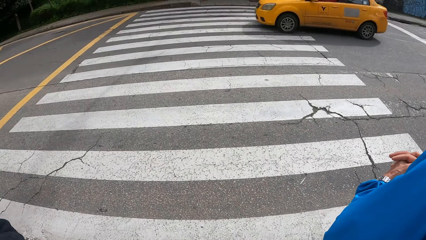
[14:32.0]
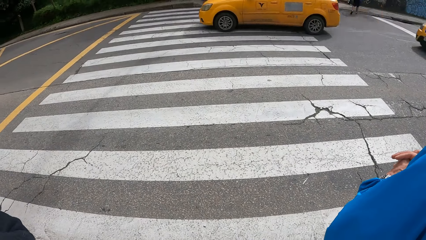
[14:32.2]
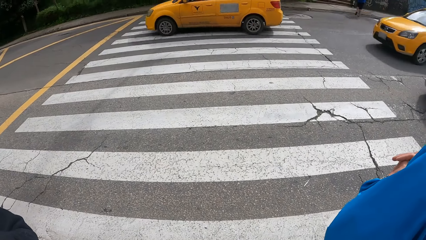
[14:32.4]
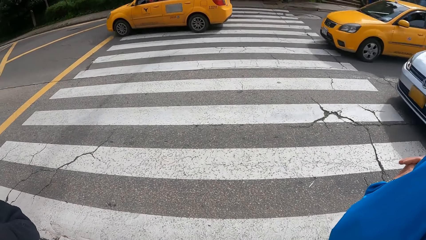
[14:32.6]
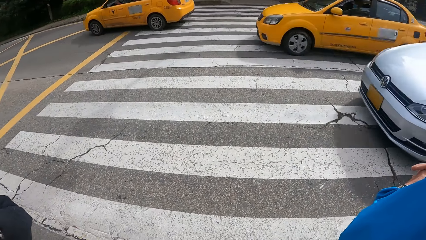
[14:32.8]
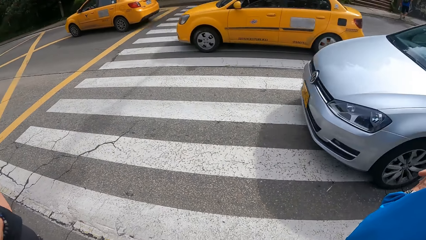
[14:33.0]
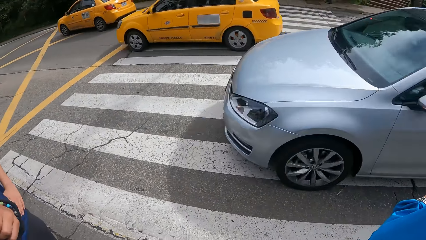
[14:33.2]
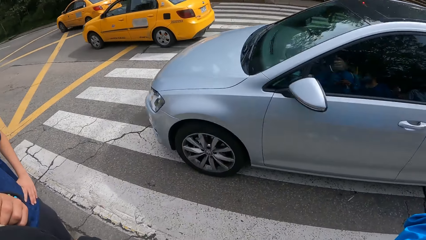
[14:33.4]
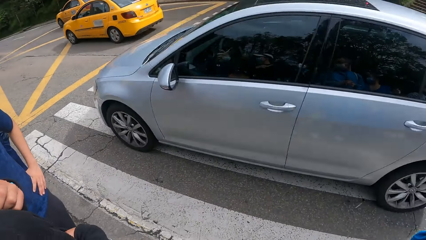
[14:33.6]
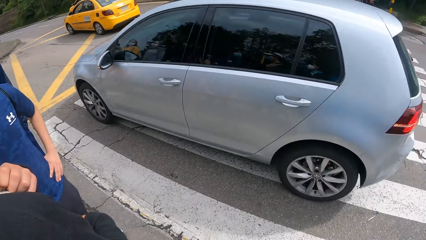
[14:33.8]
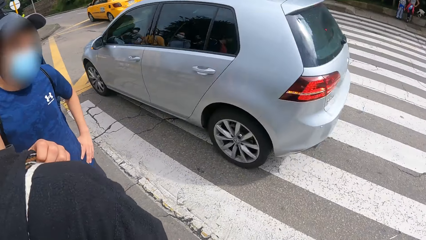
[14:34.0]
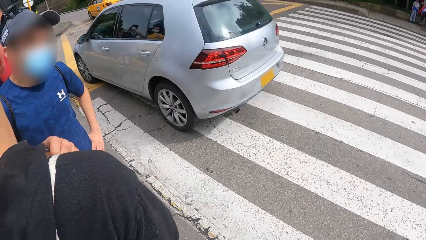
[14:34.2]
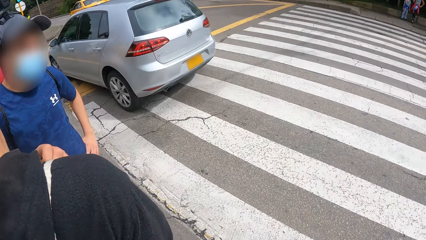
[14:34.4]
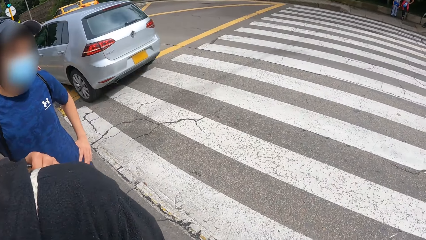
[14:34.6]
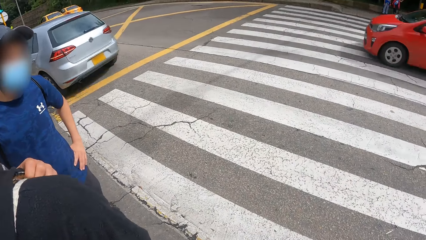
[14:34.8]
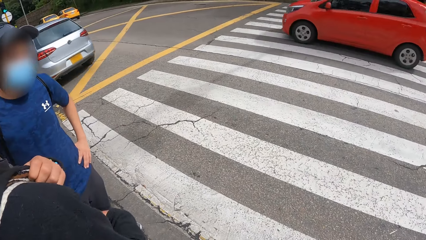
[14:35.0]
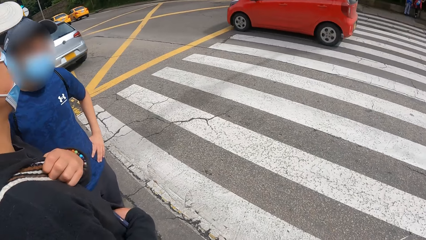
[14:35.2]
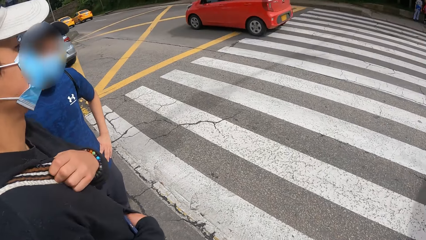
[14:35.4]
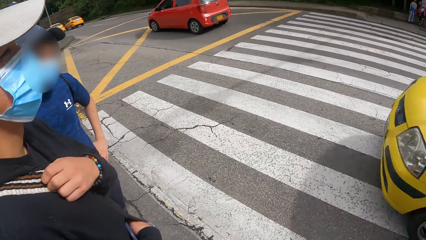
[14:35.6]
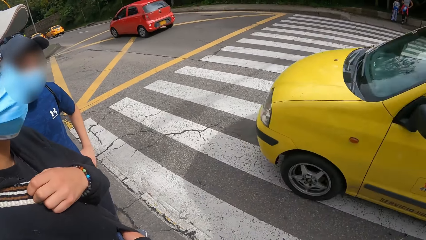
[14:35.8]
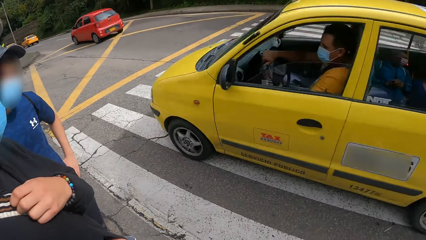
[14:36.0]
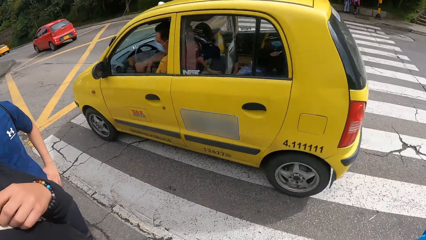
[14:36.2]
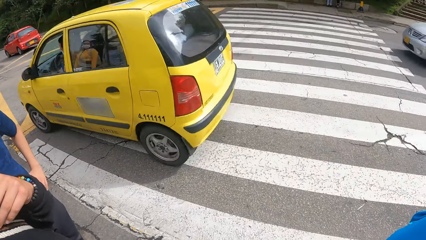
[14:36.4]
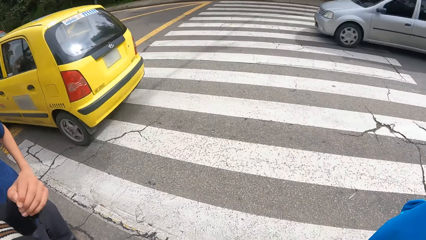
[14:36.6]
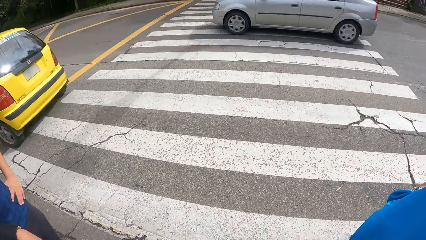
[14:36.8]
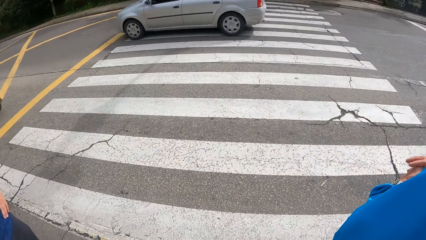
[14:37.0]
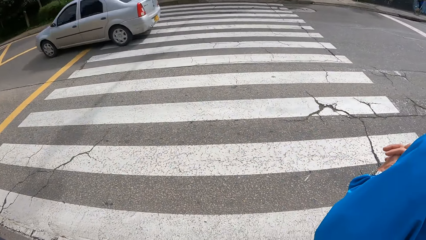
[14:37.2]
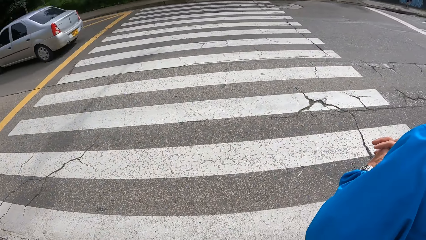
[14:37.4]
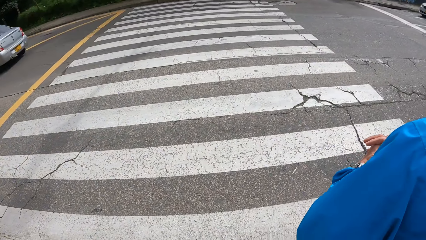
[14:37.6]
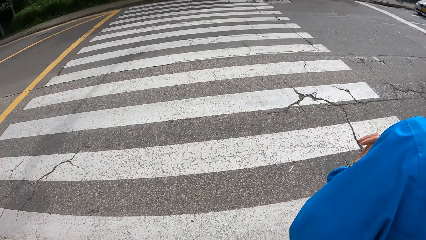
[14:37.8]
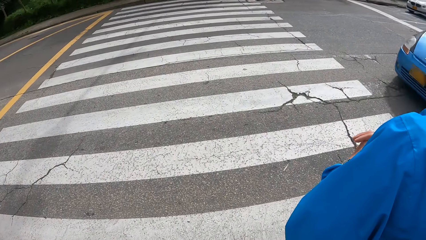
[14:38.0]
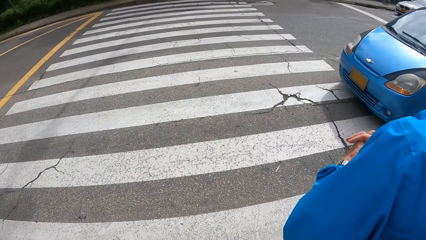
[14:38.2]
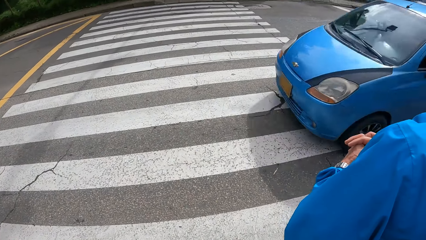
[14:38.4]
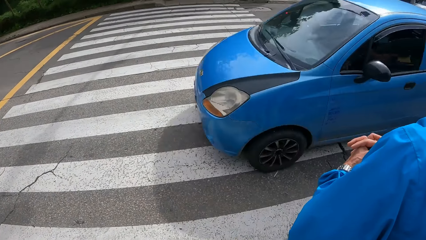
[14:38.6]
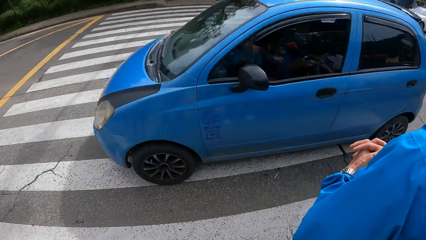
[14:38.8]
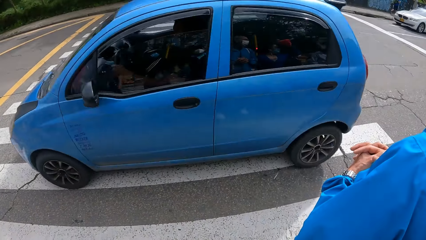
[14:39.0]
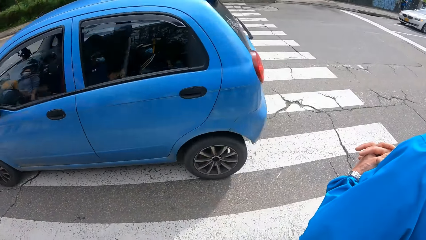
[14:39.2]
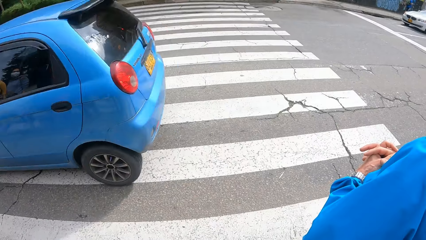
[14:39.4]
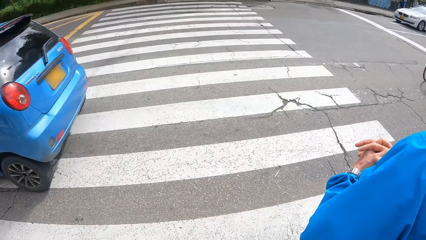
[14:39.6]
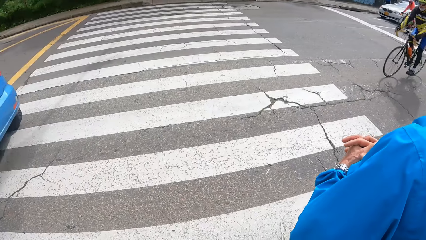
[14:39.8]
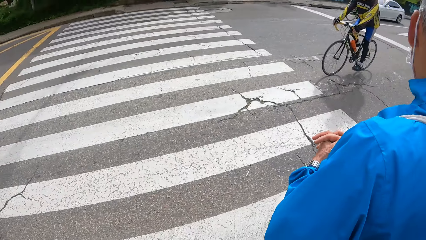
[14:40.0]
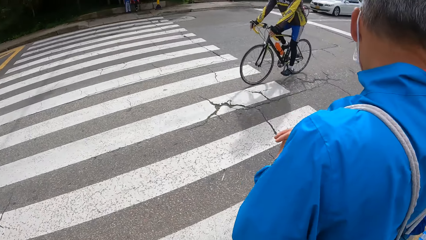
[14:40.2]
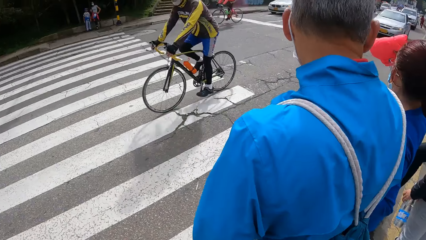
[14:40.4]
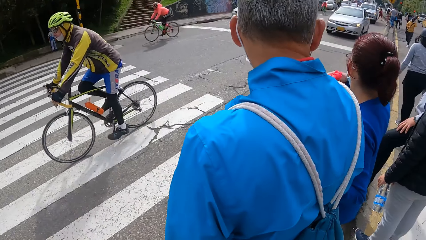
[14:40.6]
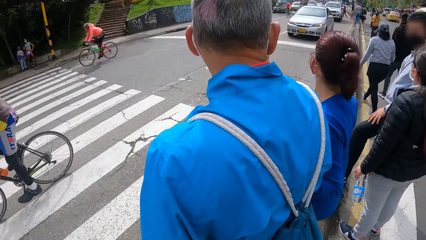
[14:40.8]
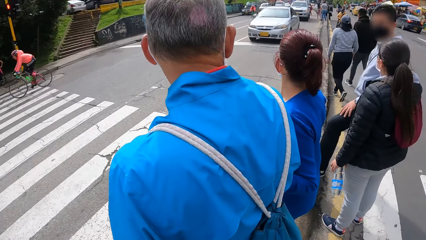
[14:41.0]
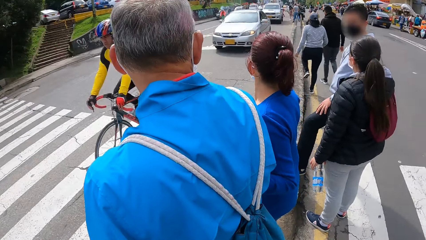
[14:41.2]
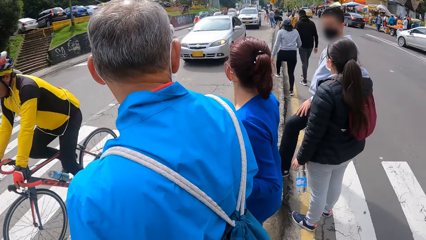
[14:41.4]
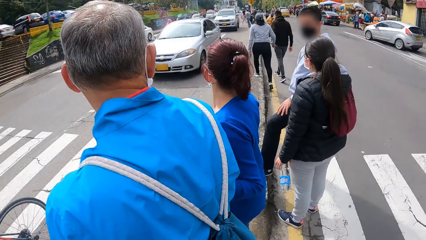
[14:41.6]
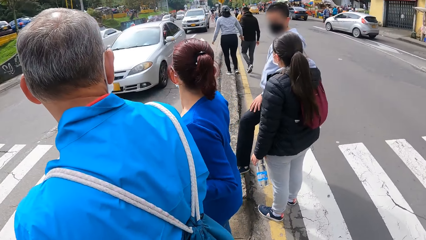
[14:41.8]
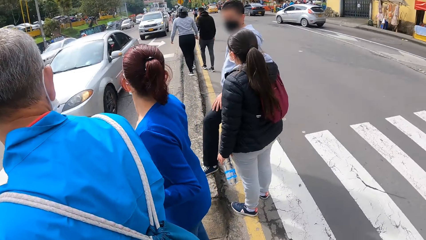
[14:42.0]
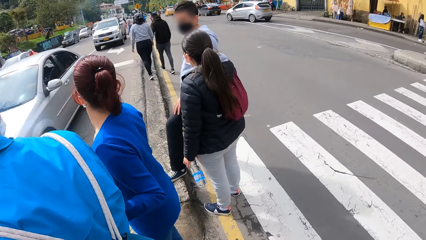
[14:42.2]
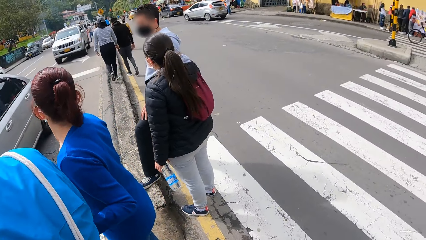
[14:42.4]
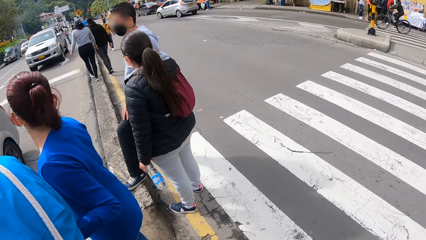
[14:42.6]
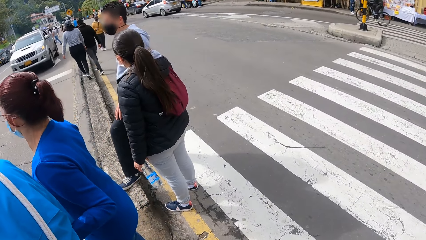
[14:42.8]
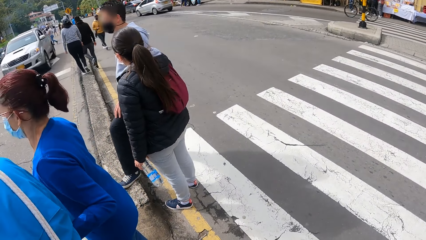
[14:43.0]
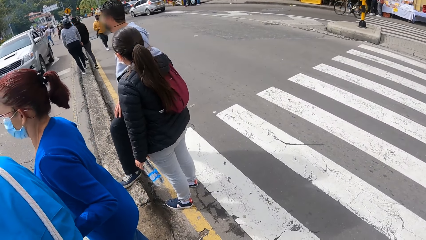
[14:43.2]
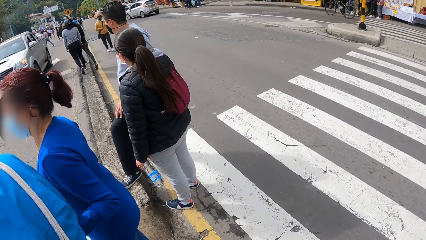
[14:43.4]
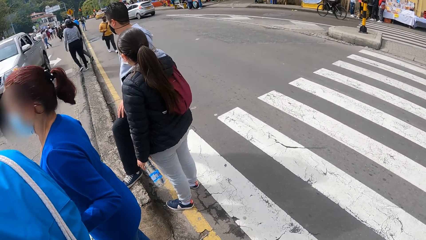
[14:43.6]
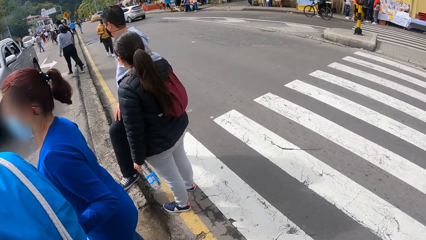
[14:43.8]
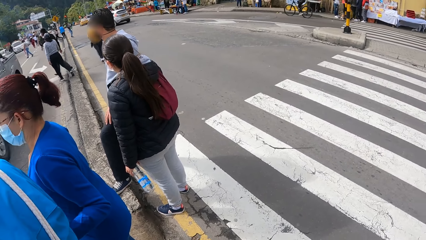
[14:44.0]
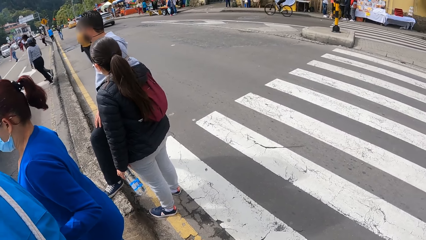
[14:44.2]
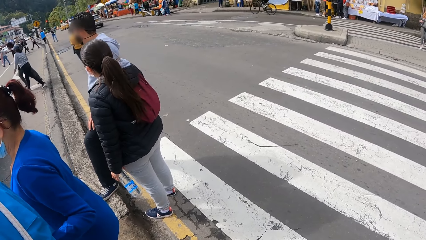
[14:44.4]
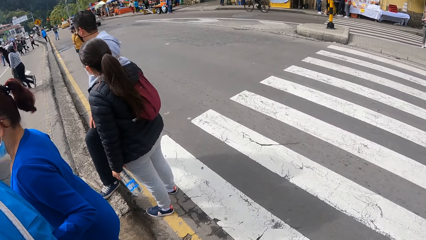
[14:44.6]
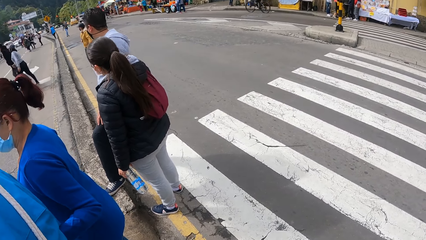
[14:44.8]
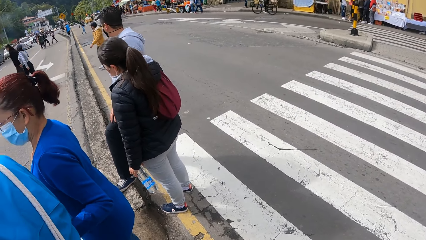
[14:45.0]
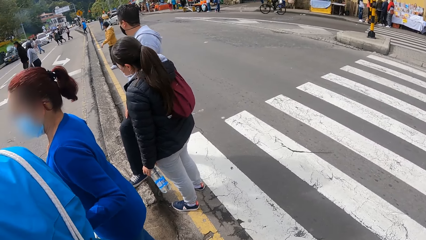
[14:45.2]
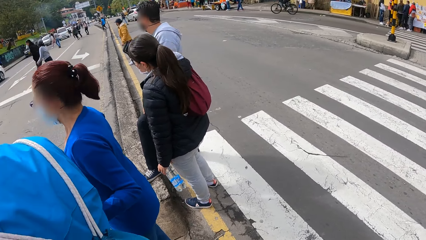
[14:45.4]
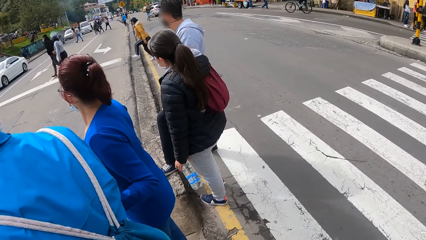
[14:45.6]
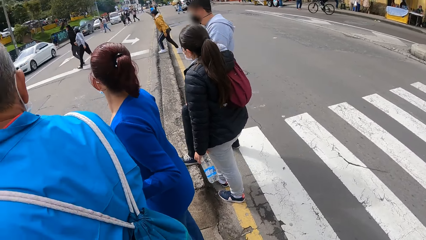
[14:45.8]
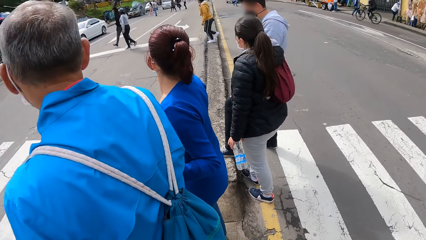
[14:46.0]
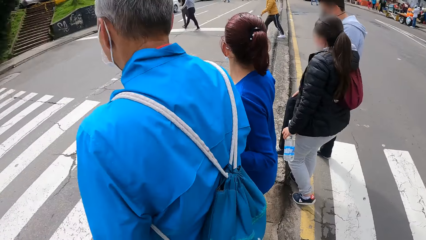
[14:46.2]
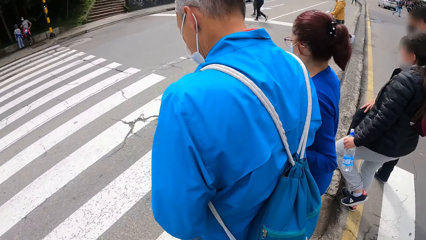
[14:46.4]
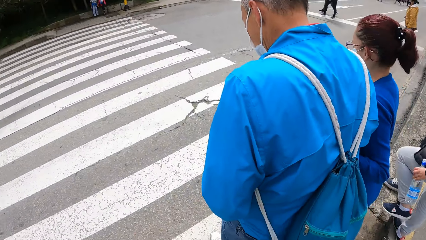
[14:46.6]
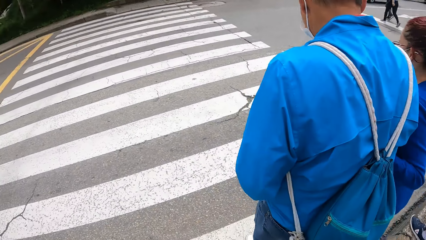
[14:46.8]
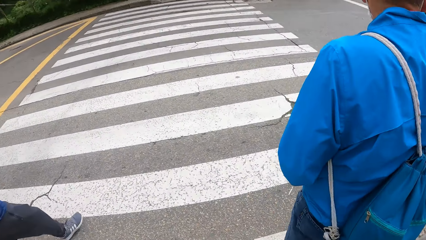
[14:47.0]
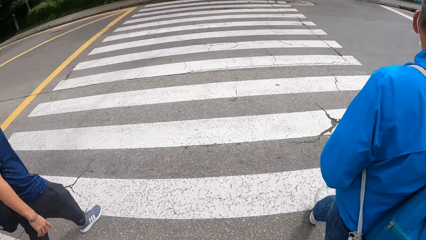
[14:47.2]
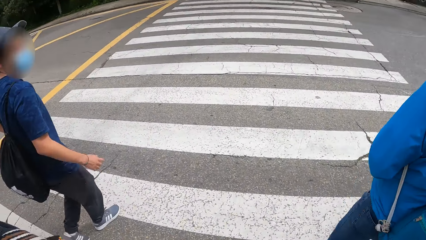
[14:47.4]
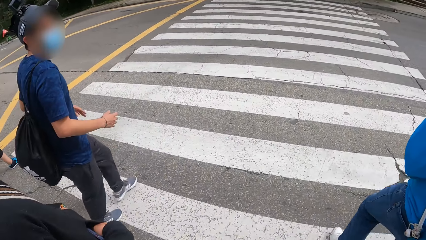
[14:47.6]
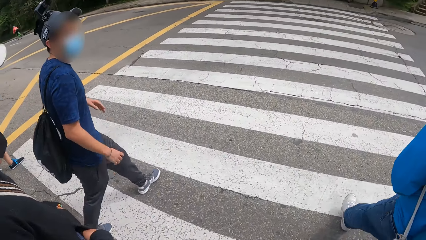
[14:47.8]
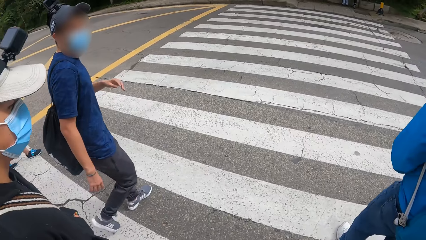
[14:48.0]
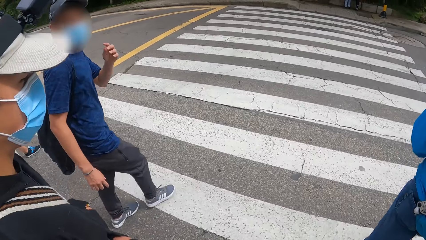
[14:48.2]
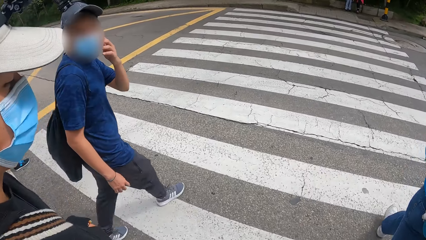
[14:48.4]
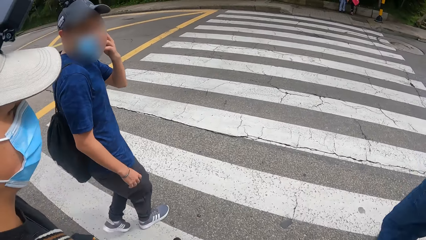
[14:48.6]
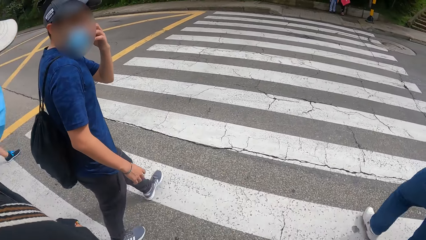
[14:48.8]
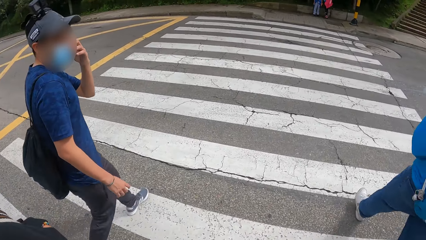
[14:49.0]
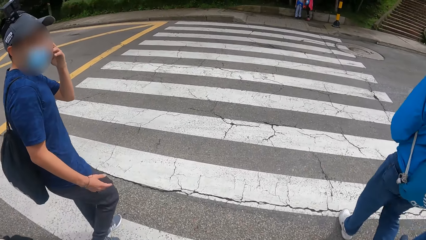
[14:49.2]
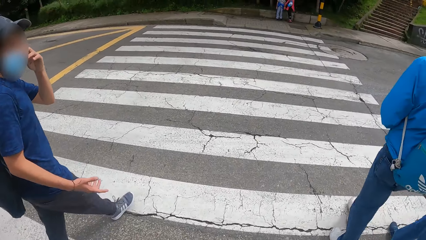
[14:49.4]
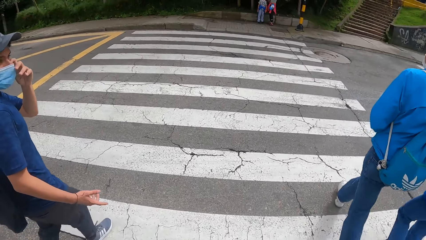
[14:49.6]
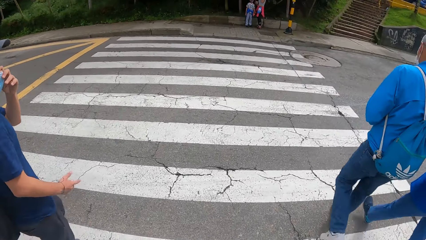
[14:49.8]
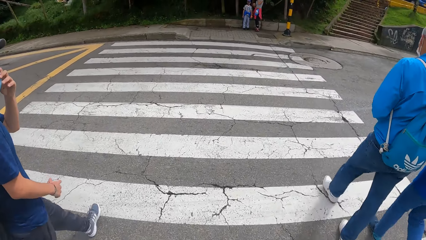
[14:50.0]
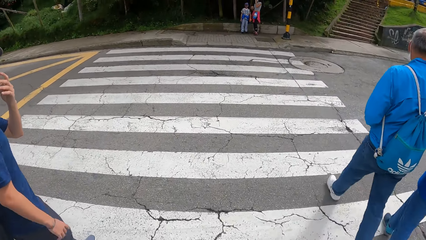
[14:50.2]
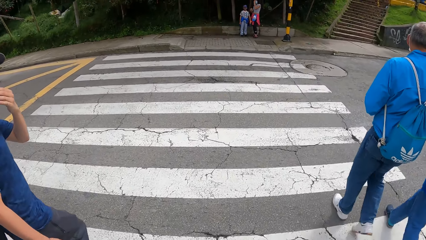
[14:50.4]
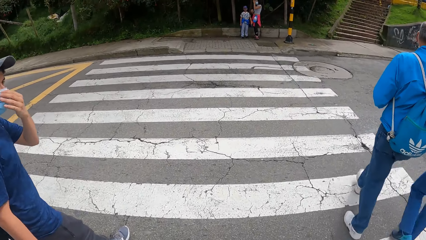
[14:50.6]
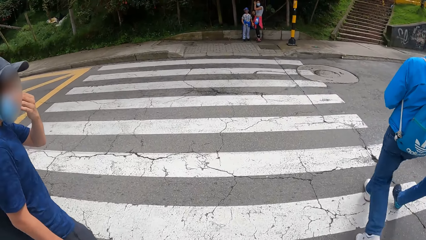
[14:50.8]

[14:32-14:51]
A yellow car drives past the camera wearer and the man on the road. This happens again. A silver car drives past the camera wearer and the man on the road. A red car drives past the camera wearer and the man on the road. A yellow car drives past the camera wearer and the man on the road. A silver car drives past the camera wearer and the man on the road. A blue car drives past the camera wearer and the man on the road. A bicycle rides past the camera wearer and the man on the road. This happens again. A silver car drives past the camera wearer and the man on the road. The man crosses the road through the zebra crossing. The camera wearer crosses the road through the zebra crossing. The man touches his face with his left hand. The camera wearer interacts with the man on the zebra crossing.
